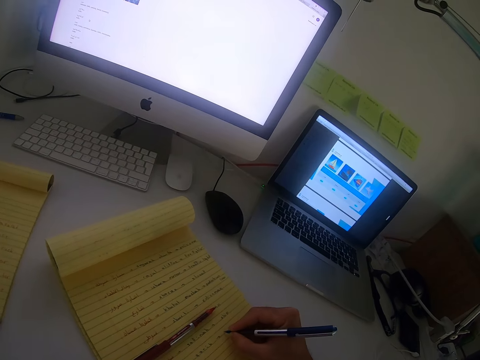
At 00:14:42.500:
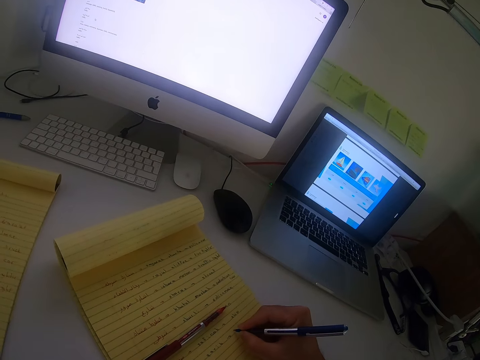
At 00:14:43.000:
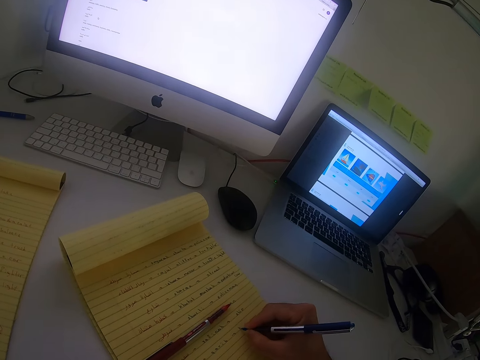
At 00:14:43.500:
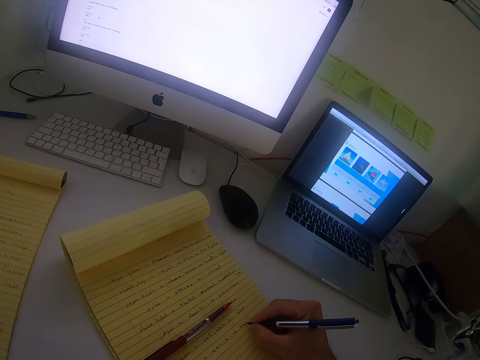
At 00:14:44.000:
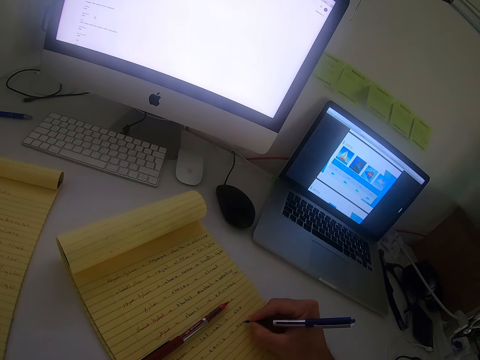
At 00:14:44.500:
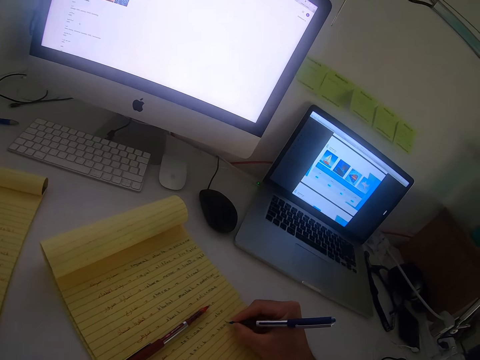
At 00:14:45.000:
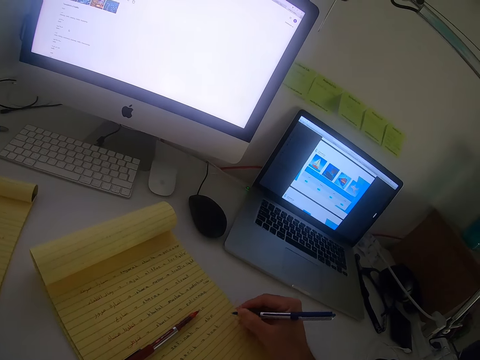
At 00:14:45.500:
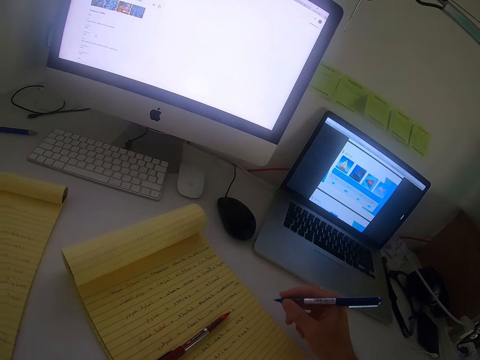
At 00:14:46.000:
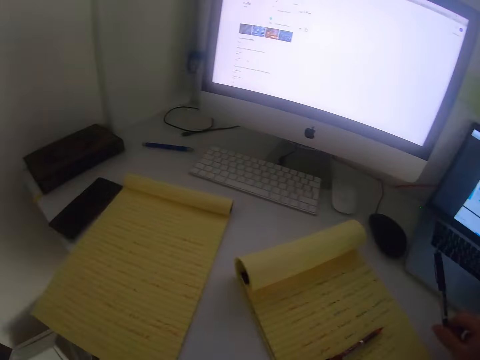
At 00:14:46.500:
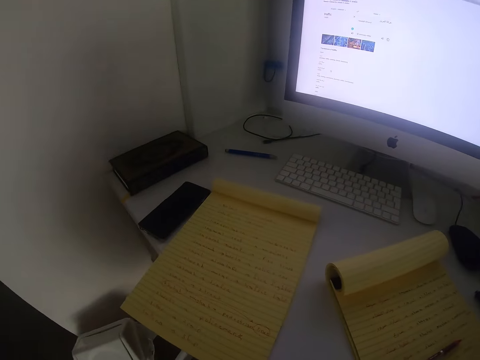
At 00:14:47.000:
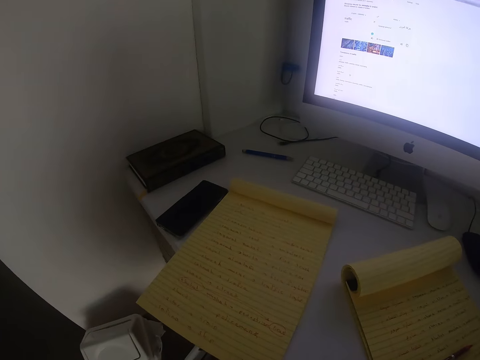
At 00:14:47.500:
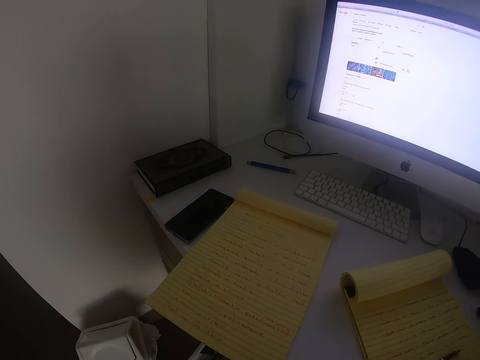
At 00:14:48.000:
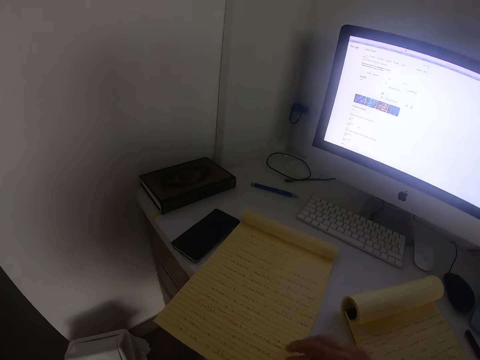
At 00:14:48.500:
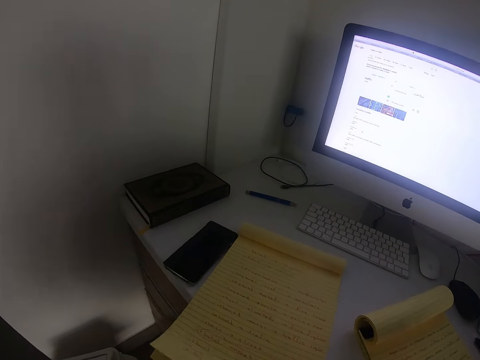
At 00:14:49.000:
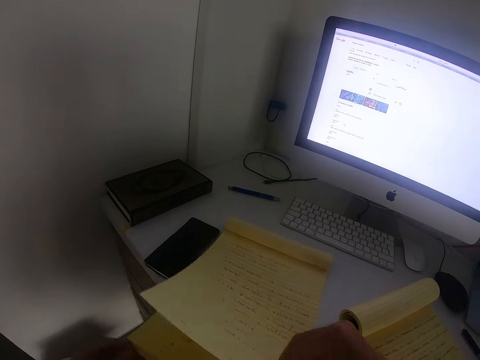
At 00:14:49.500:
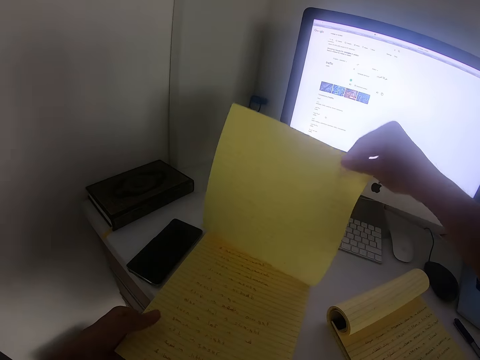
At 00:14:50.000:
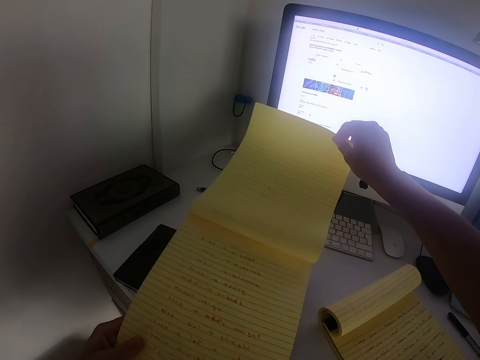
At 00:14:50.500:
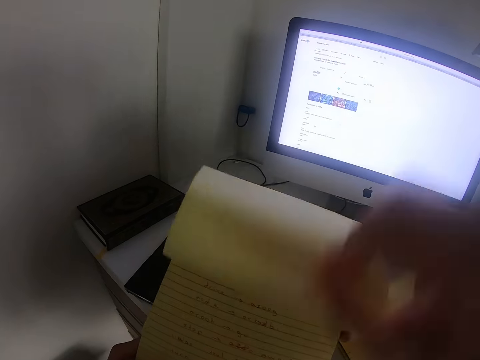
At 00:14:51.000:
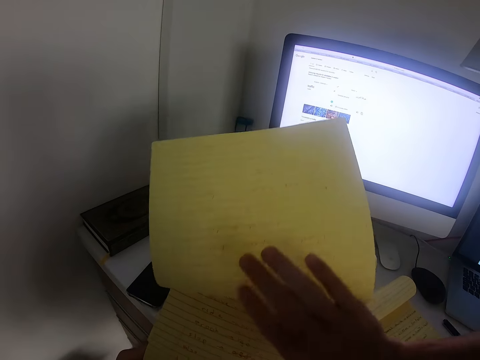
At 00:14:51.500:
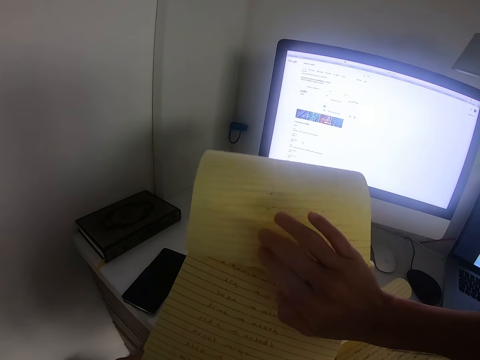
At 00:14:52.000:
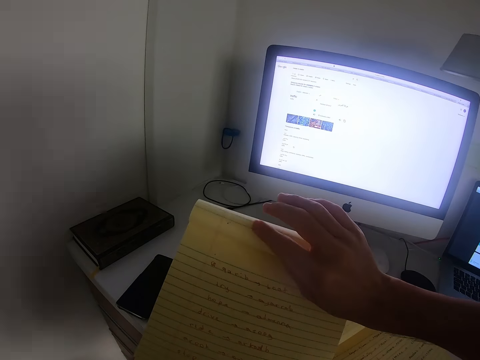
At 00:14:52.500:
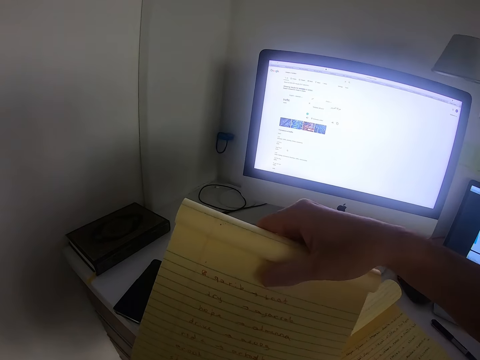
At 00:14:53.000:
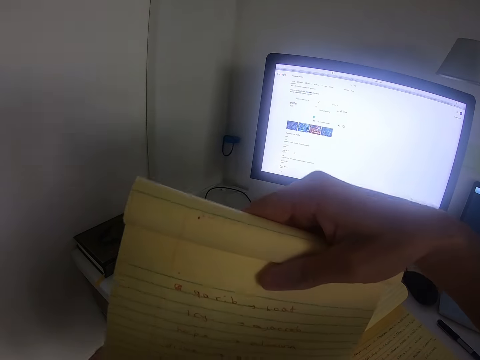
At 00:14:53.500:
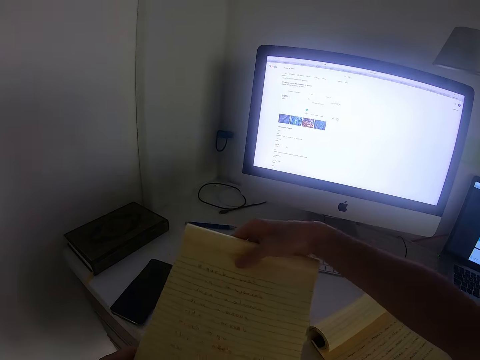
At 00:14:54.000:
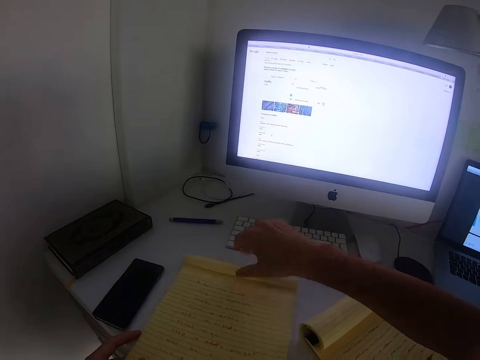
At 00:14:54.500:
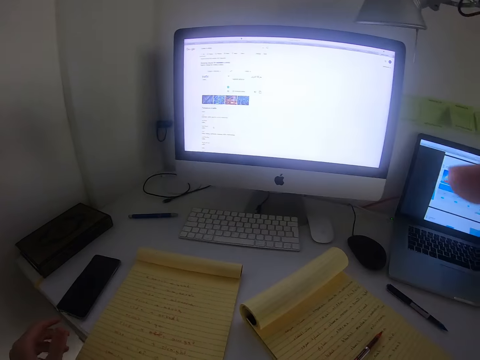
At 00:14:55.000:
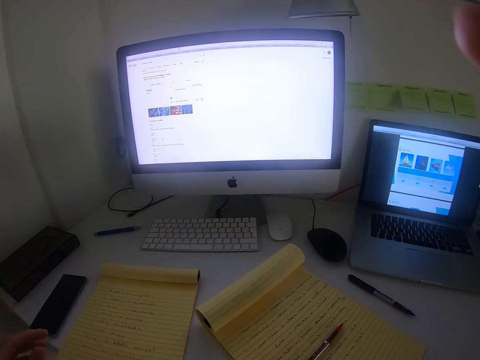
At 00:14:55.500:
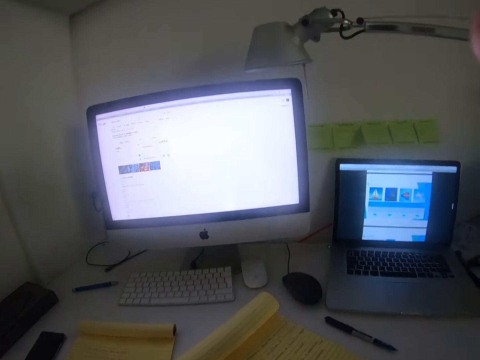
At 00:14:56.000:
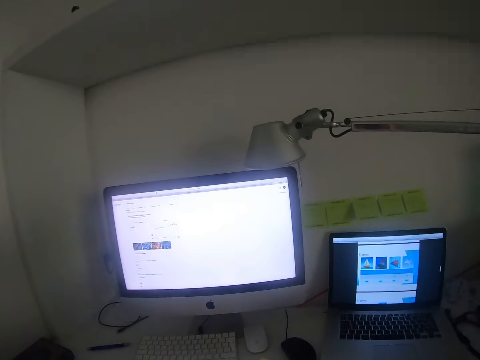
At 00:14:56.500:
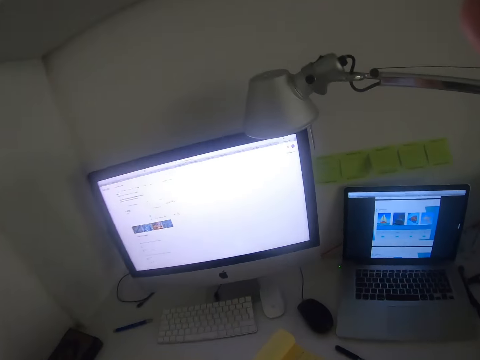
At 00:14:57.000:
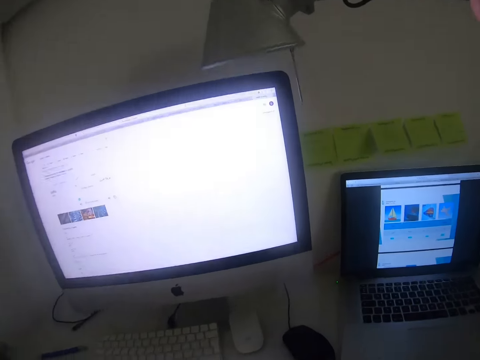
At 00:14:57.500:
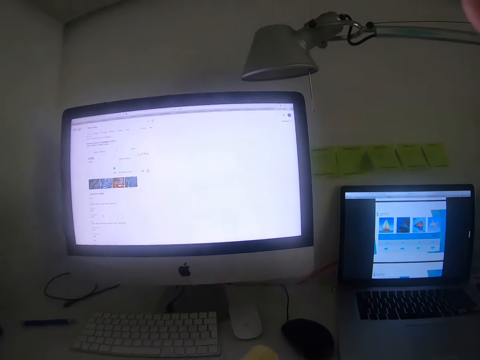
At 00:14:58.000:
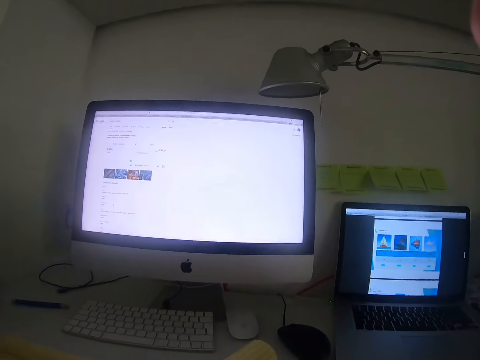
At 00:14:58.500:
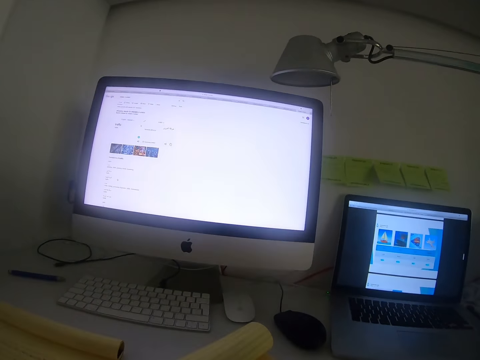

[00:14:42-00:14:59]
The camera wearer drops the second pen on the table with her right hand. She looks at the other book on the left. She flips a page on the other book on the table with her right hand. She lifts the book up, folds a page over, and holds up the book with both hands. She drops the book on the table with both hands. She raises her right hand. She fixes a camera on her head with her right hand.
